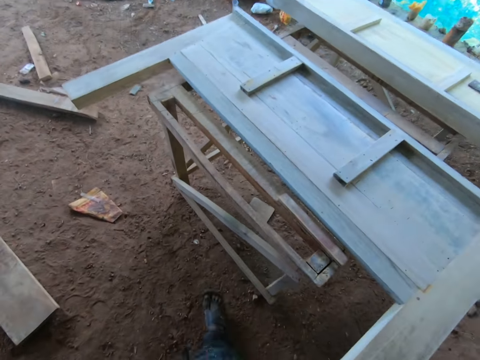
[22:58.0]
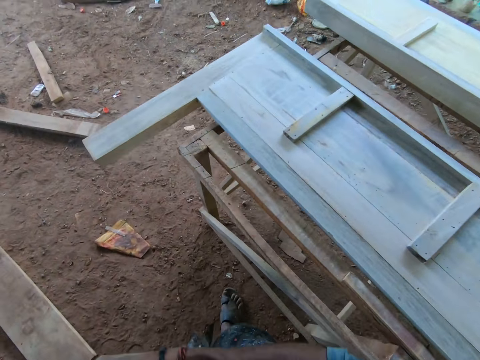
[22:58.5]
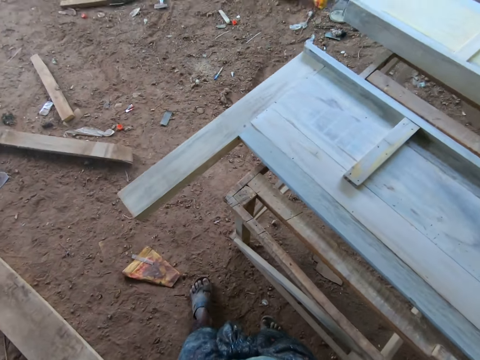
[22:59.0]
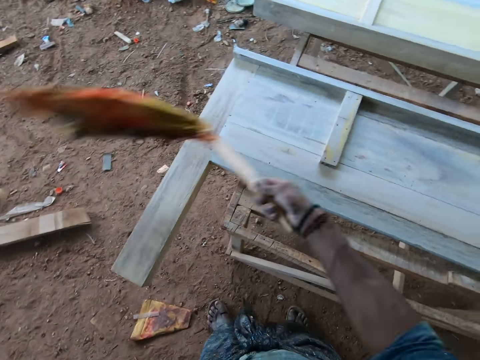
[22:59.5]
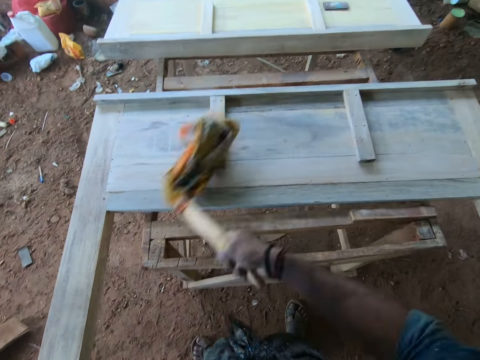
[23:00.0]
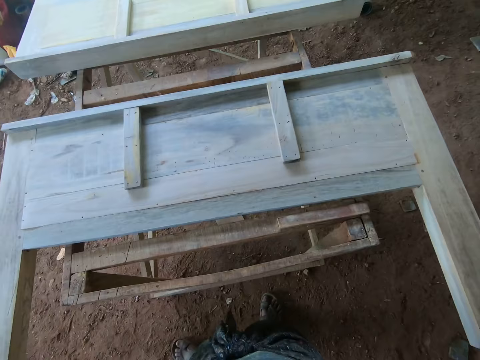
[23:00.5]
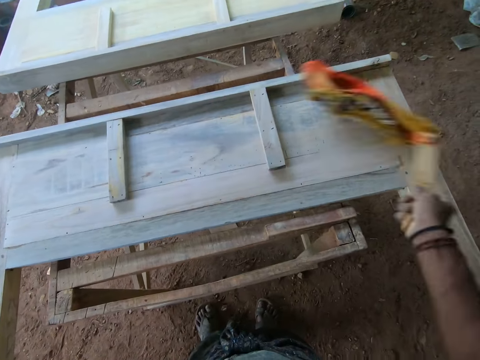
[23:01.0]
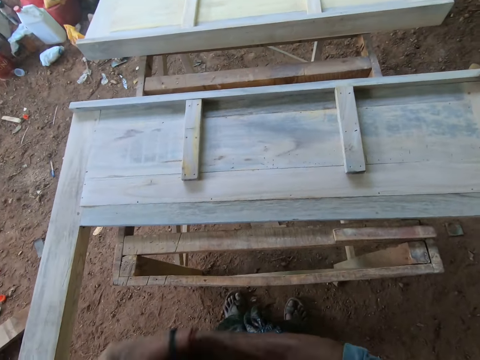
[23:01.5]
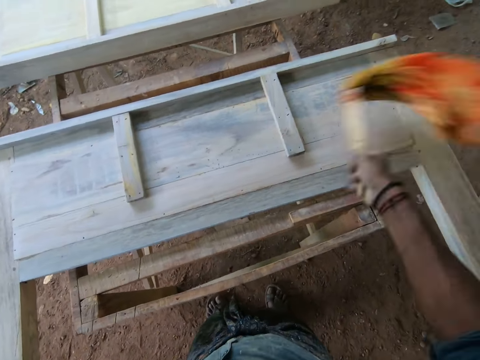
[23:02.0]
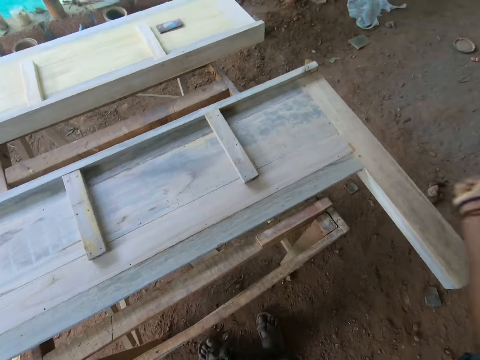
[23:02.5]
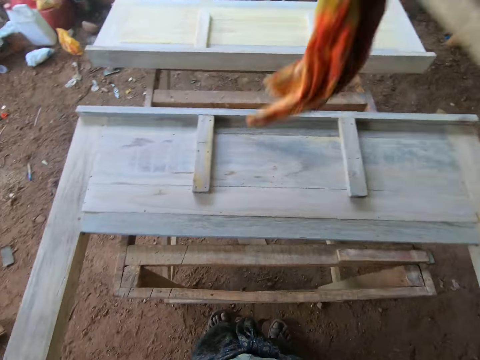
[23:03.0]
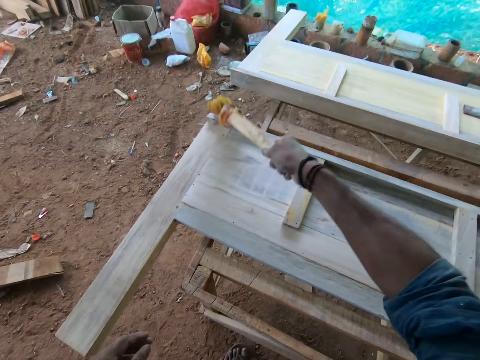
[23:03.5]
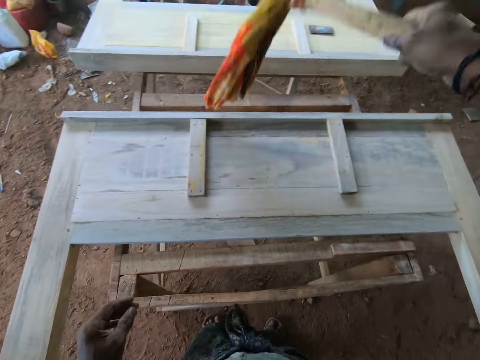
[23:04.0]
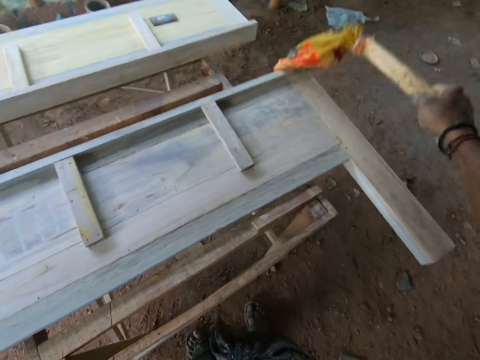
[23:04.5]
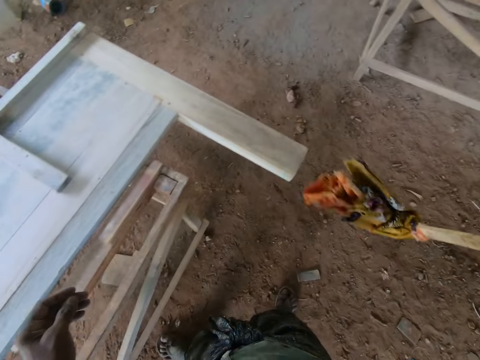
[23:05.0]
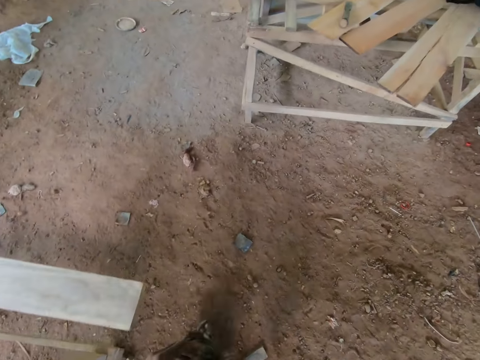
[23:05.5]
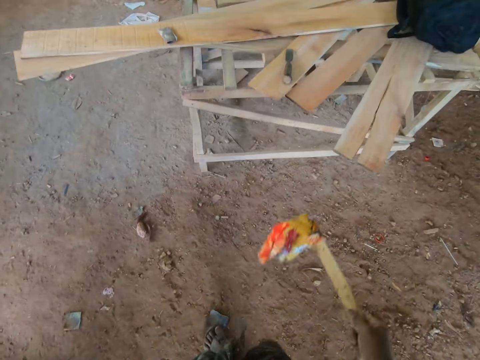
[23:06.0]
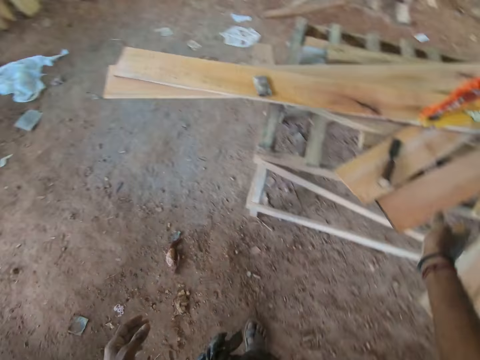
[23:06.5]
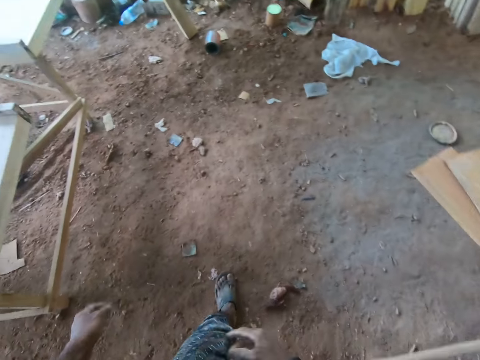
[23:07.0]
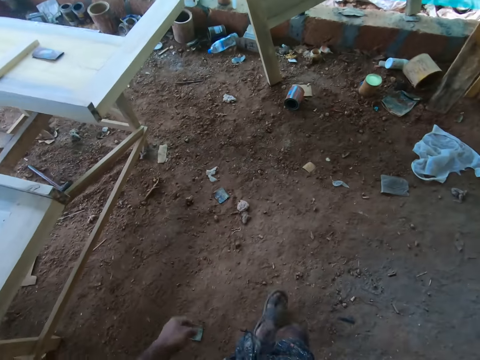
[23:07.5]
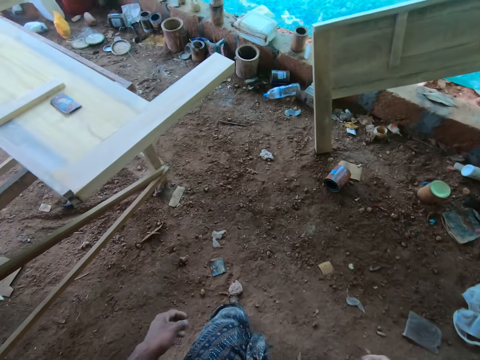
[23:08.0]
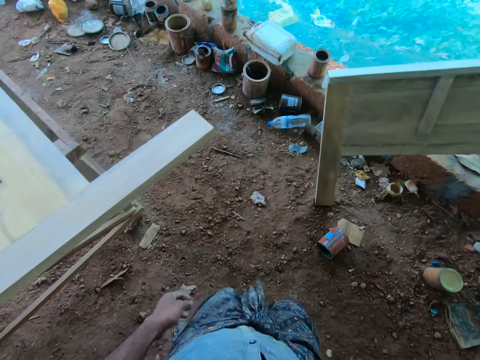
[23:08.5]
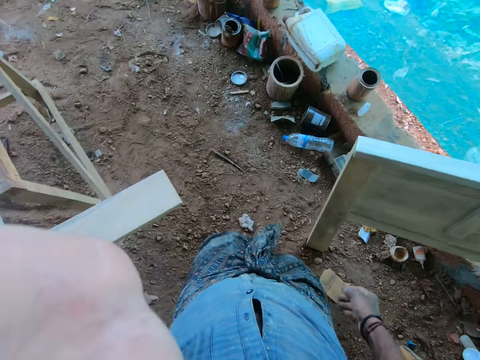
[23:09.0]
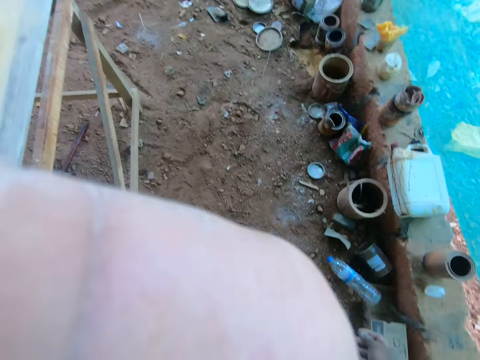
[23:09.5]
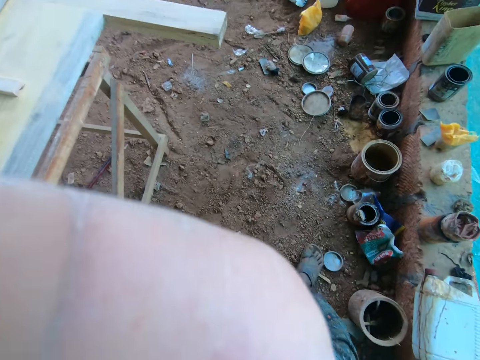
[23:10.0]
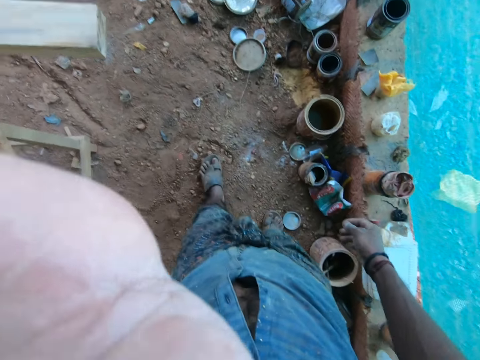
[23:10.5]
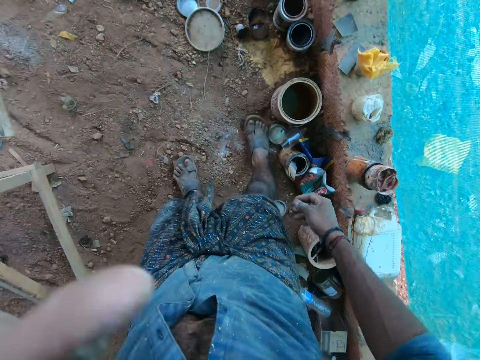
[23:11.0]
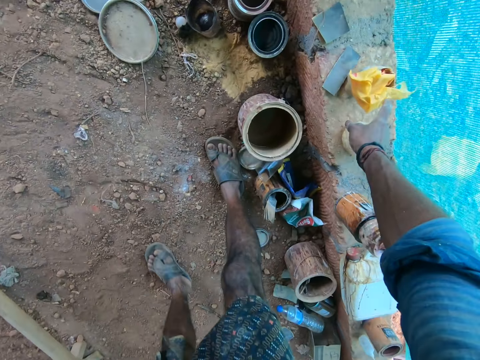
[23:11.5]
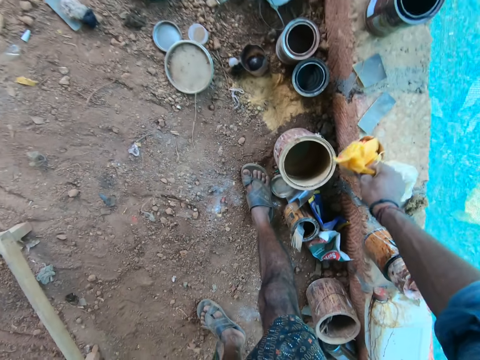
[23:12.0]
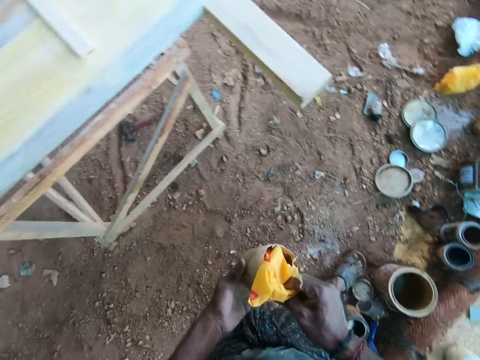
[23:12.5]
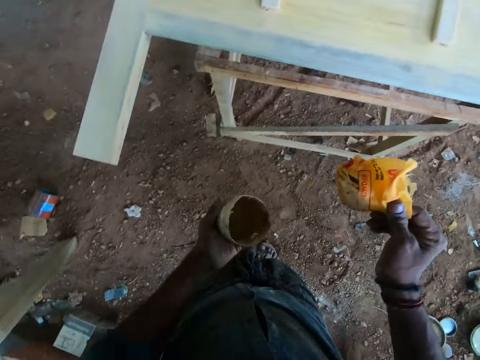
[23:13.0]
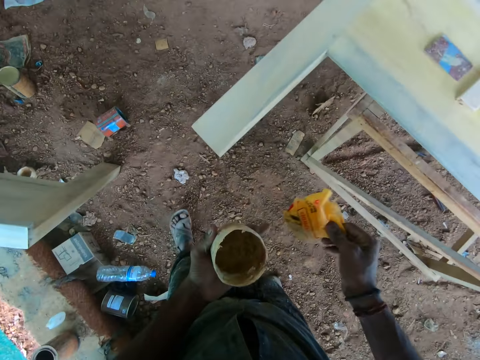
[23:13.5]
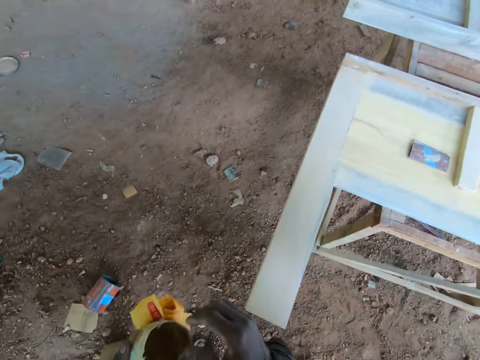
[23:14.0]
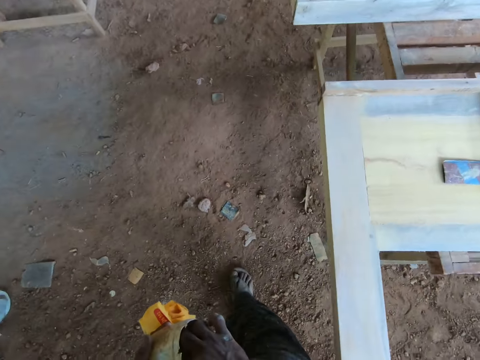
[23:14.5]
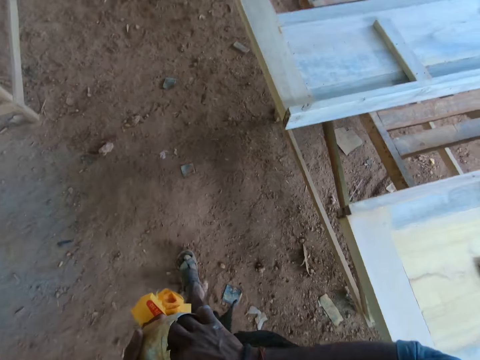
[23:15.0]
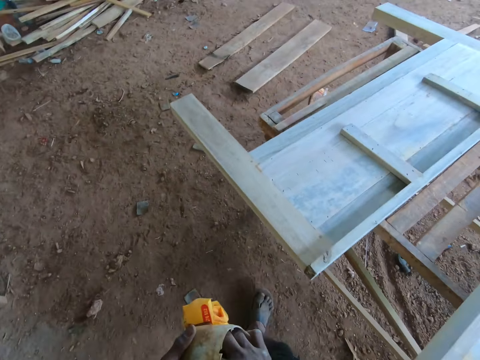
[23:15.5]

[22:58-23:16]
The camera wearer walks. He throws the duster on the plank with his right hand. He walks. He adjusts the camera. He picks up a plastic container from a pavement on a floor with his right hand. He passes the plastic container from his right hand to his left hand. He removes a nylon from the plastic container with his right hand. He passes the nylon from his right hand to his left hand. He walks. He scoops some grease from the plastic container with his right hand.

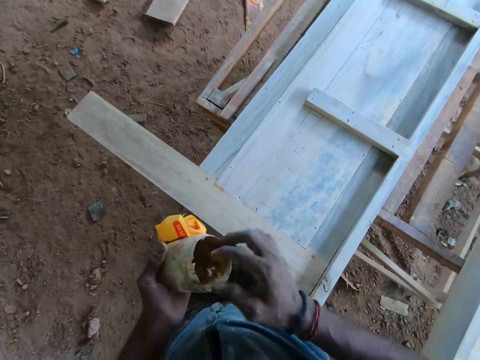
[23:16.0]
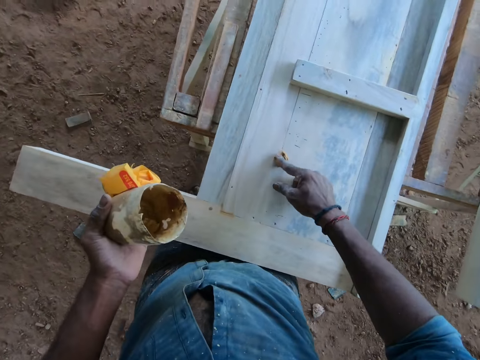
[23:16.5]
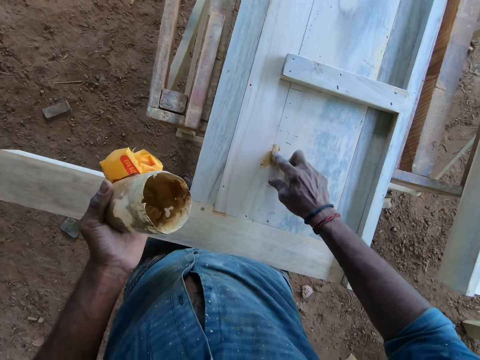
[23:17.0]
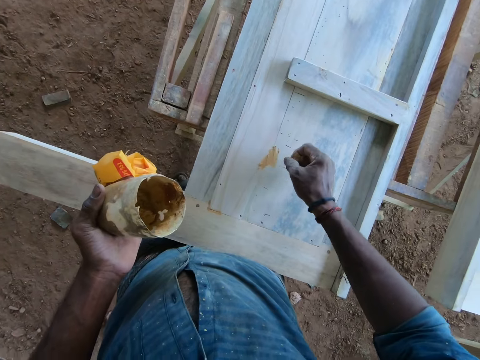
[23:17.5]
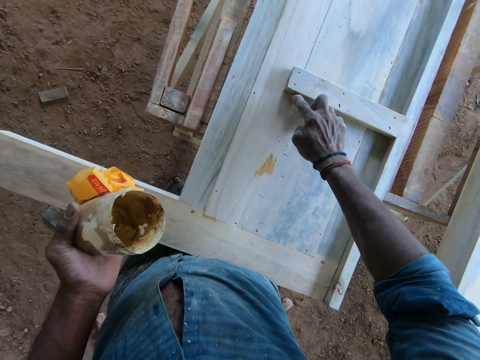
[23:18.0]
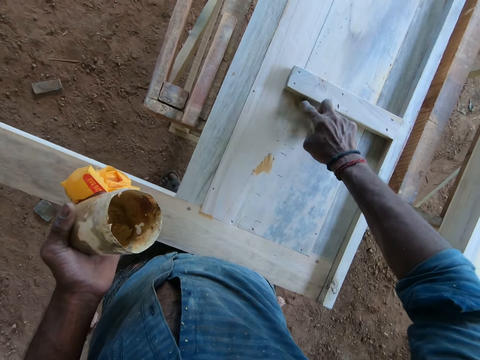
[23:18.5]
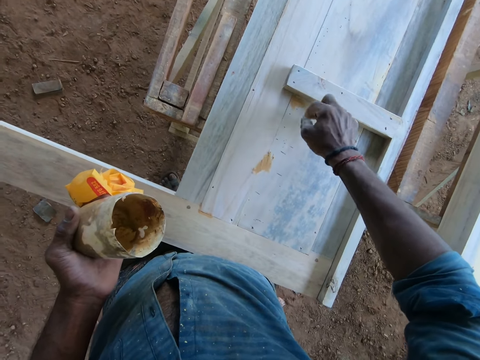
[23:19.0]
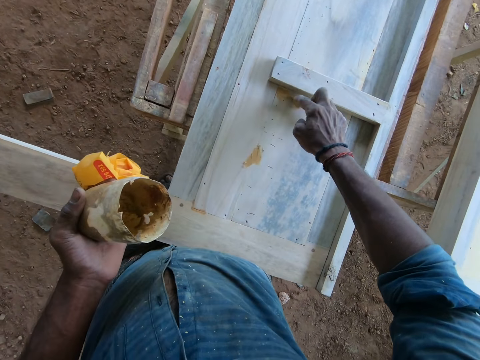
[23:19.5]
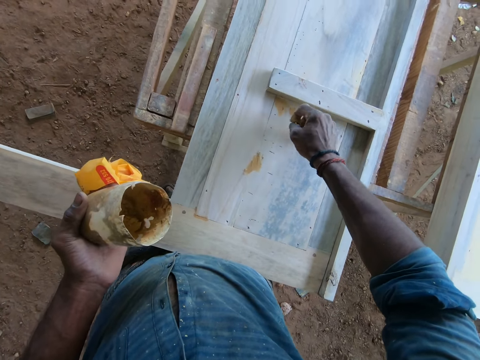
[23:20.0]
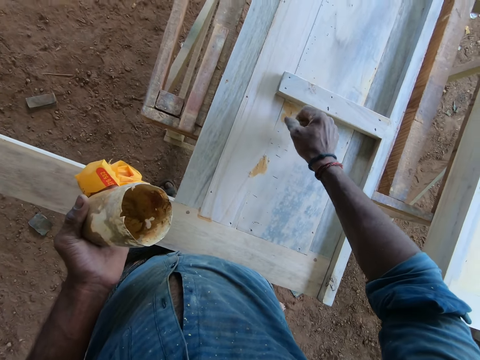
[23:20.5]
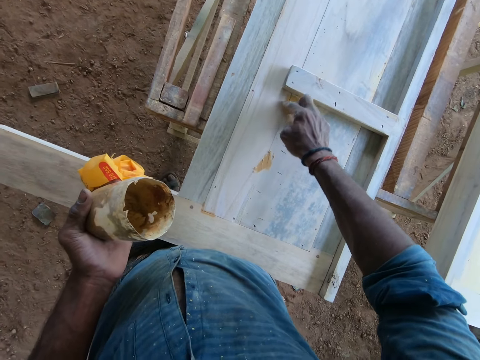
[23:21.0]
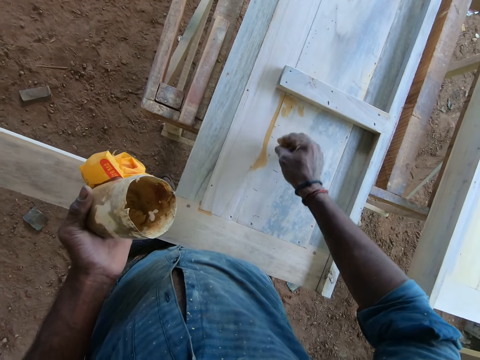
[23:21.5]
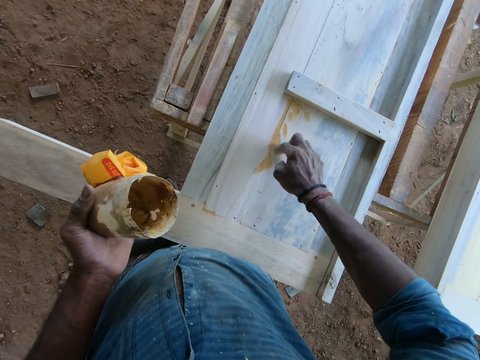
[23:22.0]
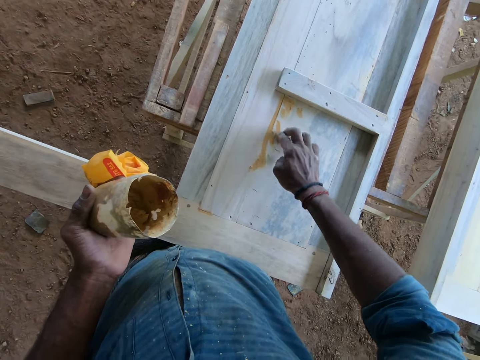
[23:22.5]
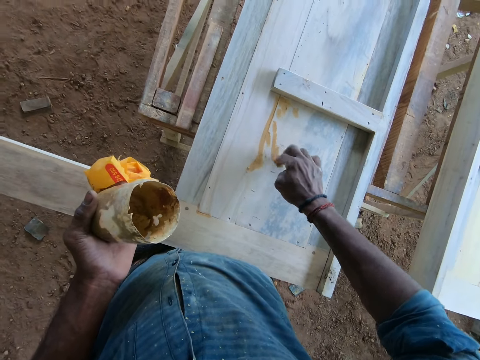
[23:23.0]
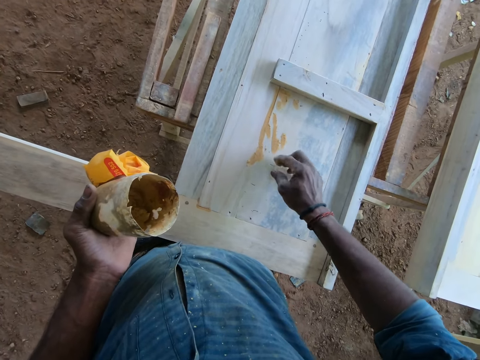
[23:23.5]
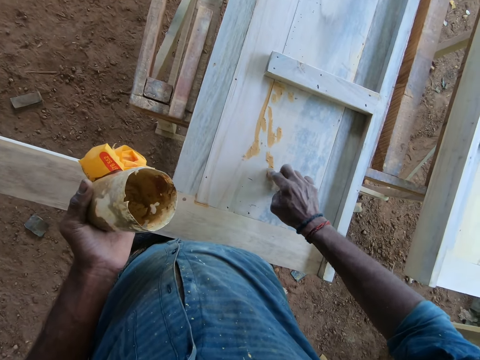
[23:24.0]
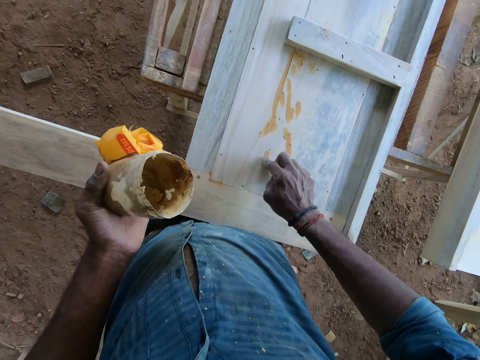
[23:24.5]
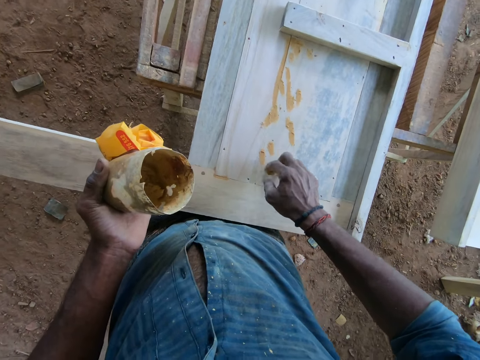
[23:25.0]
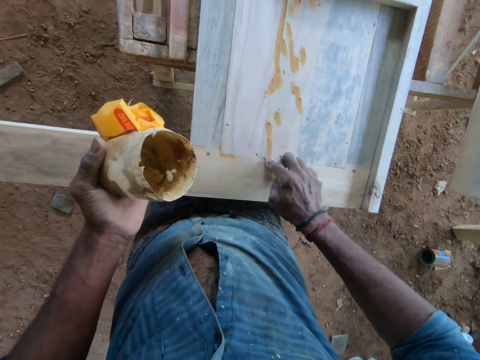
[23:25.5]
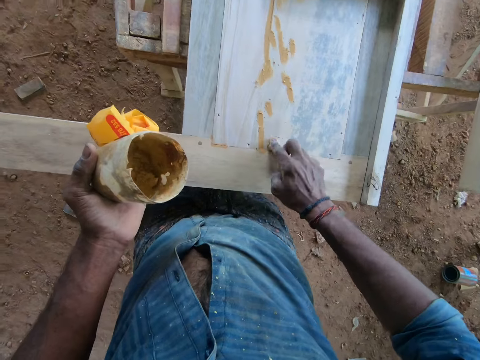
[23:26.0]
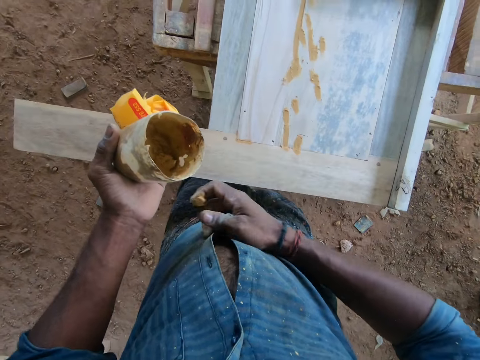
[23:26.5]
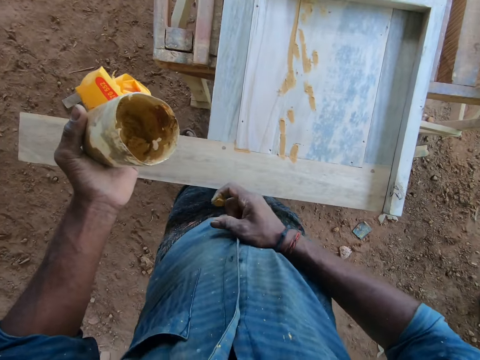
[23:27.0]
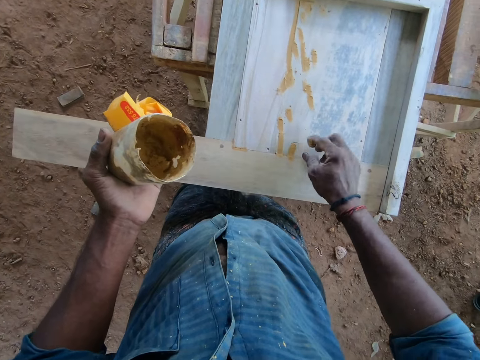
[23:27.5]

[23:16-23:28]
The camera wearer applies the grease on the wooden structure with his right hand. He adjusts his shirt with his right hand.
